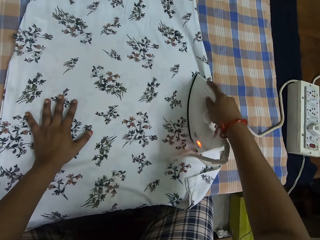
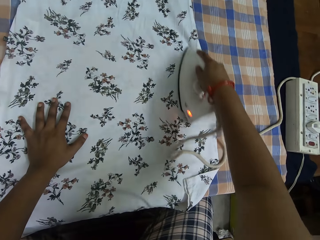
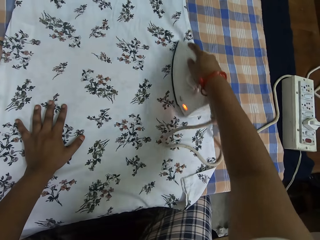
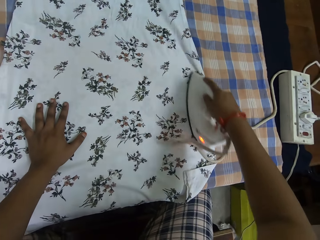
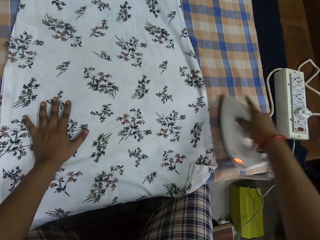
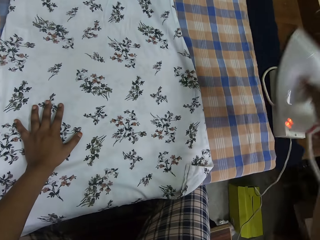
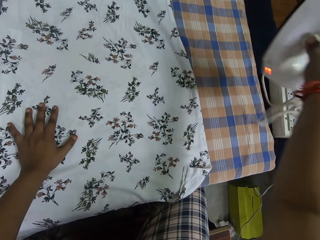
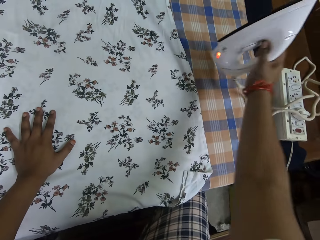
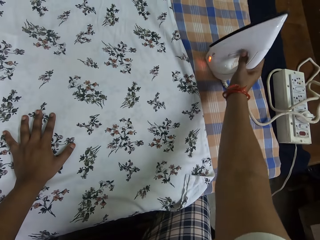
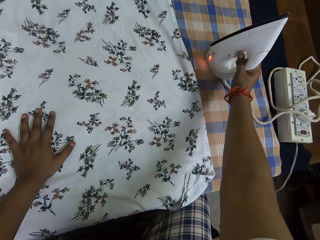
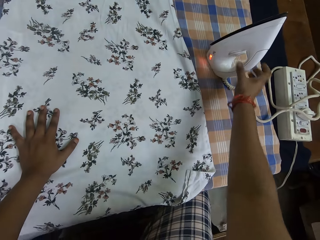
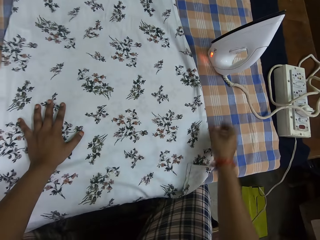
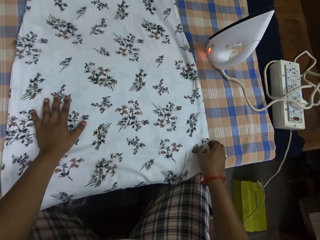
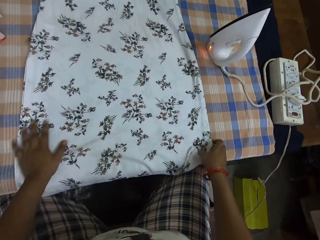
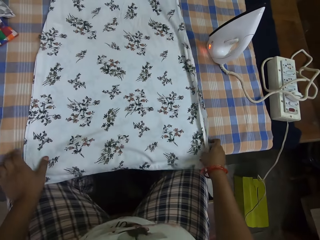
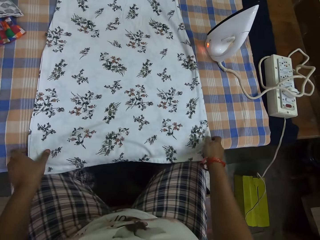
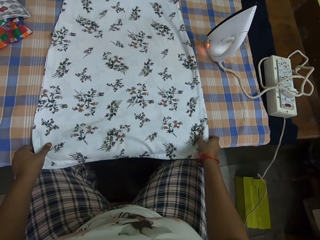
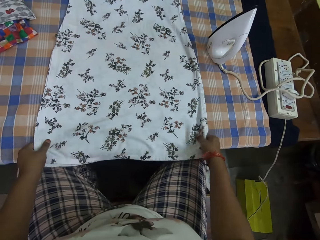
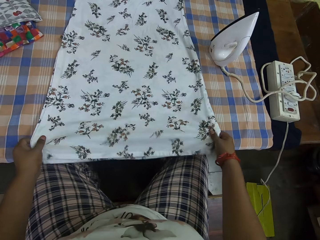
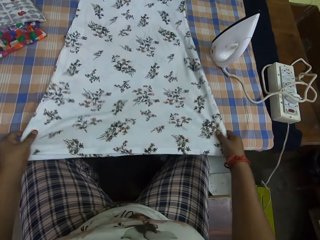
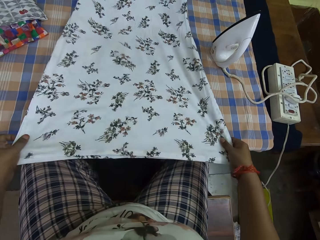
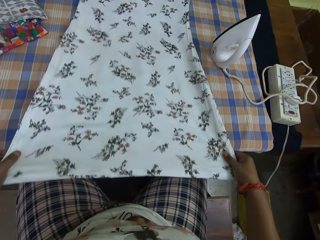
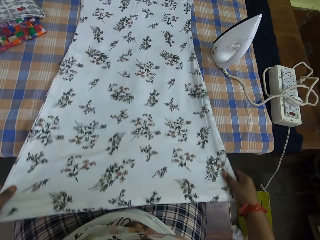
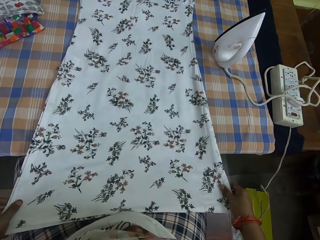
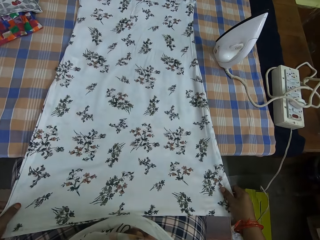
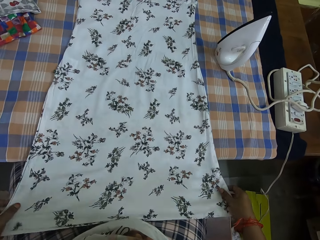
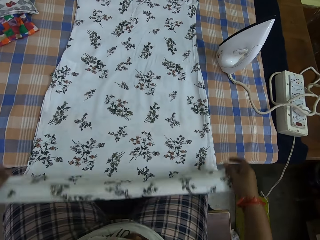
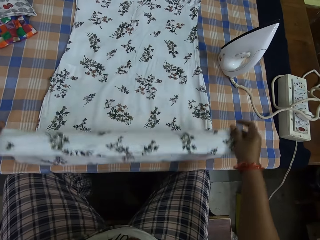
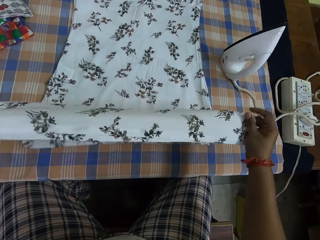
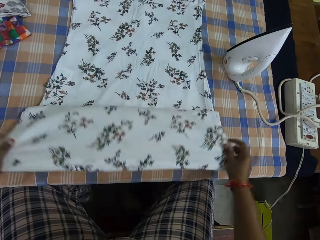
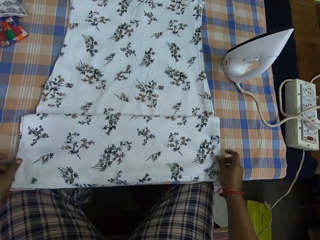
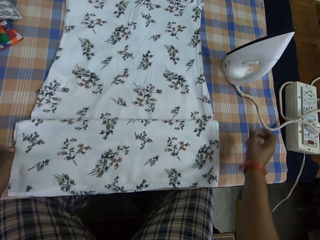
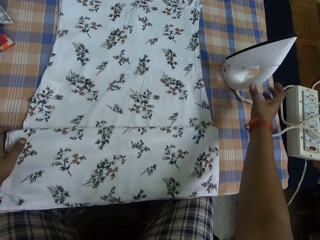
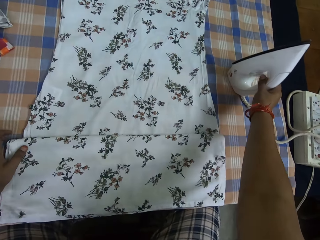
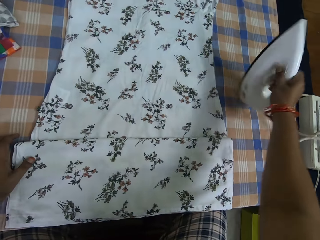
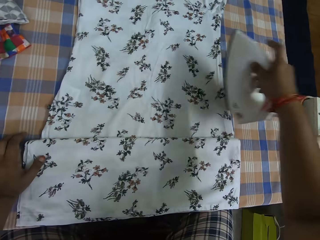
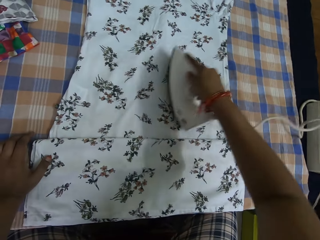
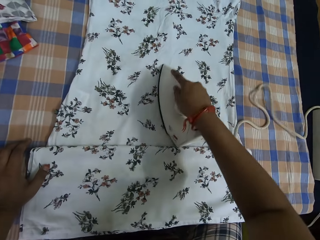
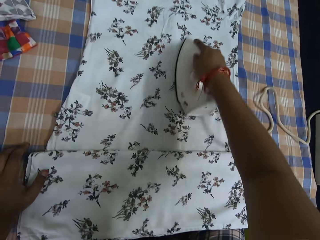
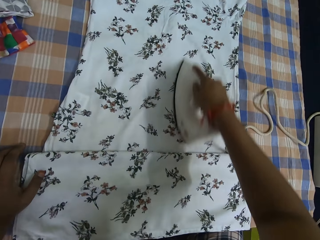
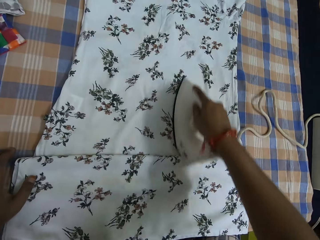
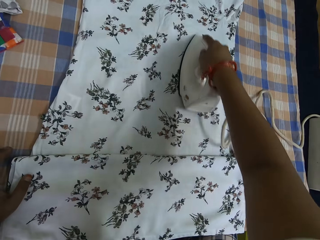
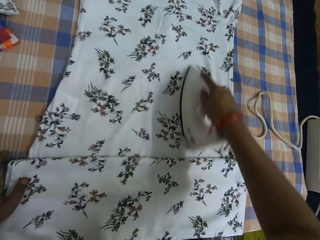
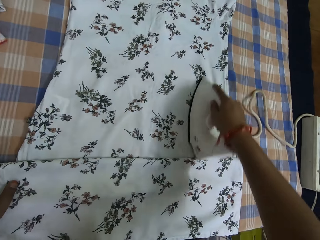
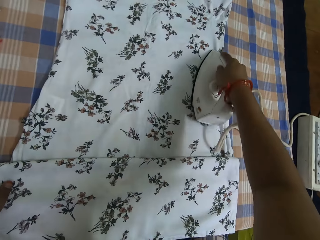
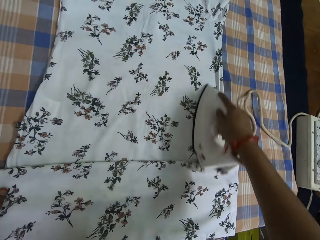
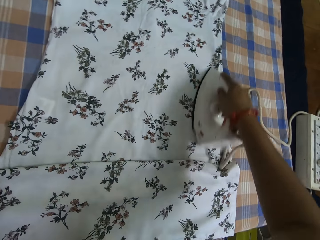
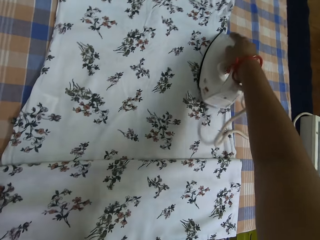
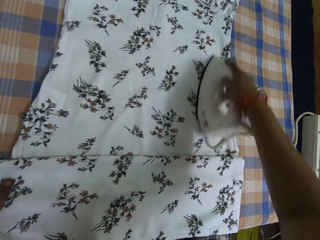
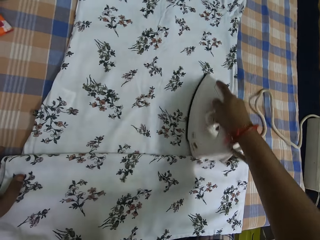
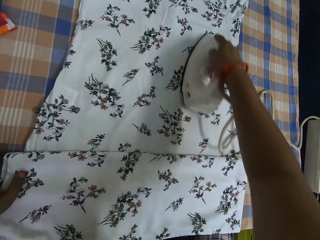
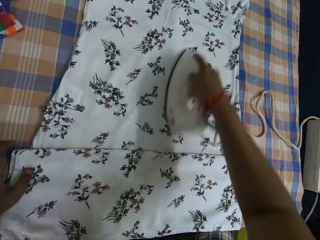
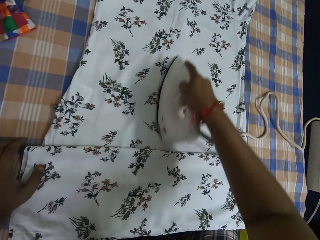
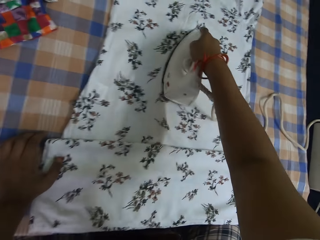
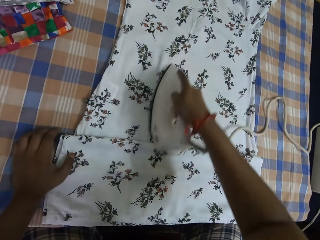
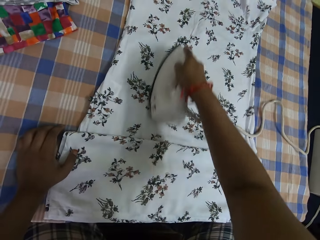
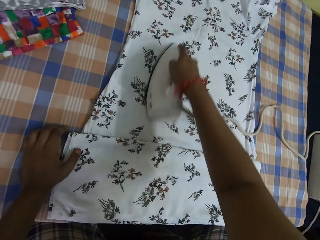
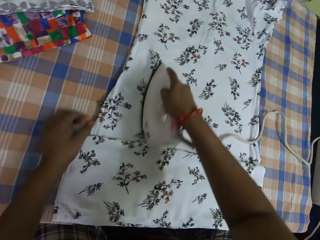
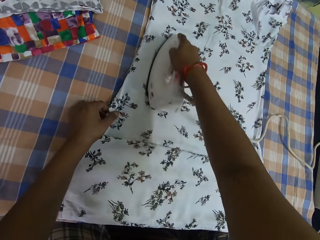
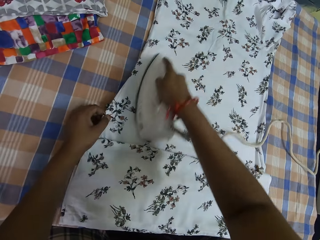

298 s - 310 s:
The camera wearer lifts the iron box. He places the iron box on the table. He holds the cloth and pulls the cloth. He adjusts the cloth on the table with both his hands. He lifts the cloth. He picks up the iron box. He smoothens the cloth on the table with the pressing iron in his right hand. He holds the cloth on the table with his left hand.

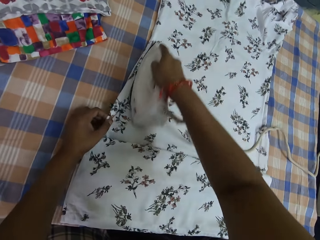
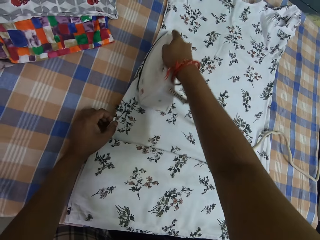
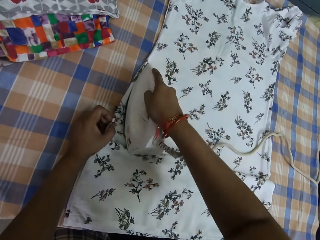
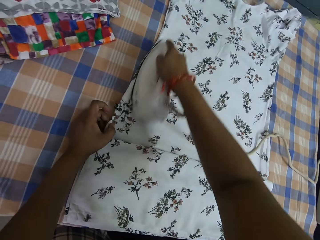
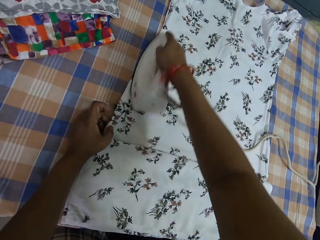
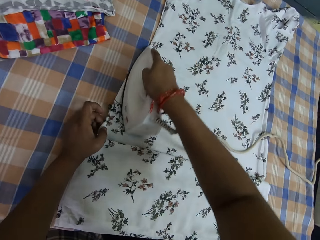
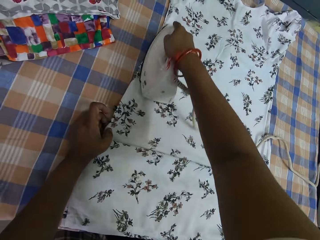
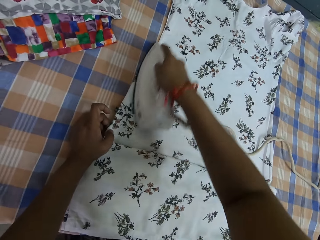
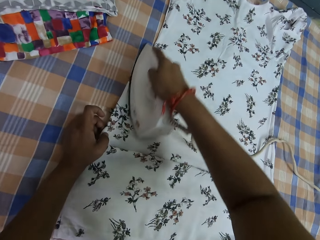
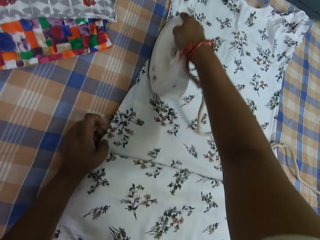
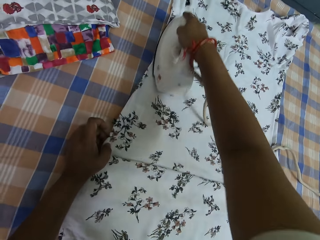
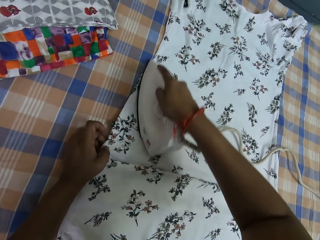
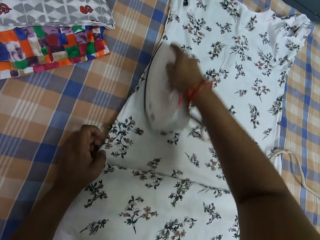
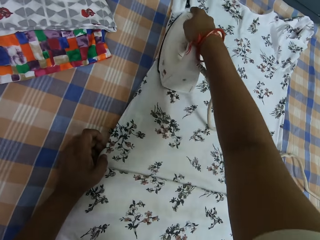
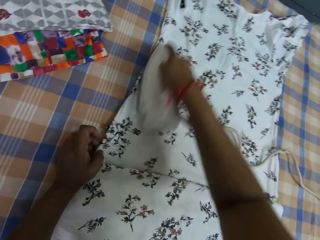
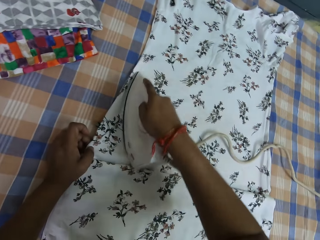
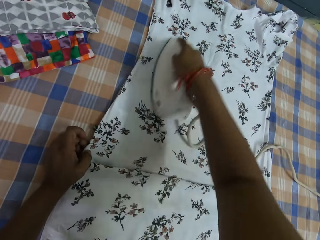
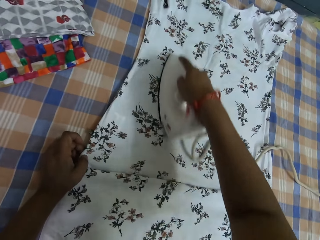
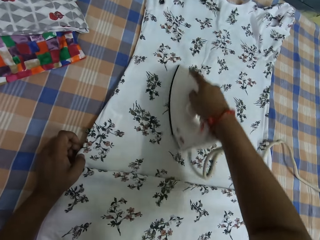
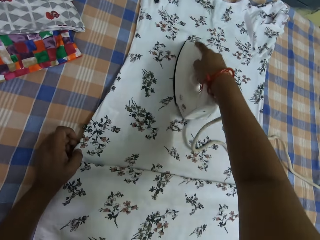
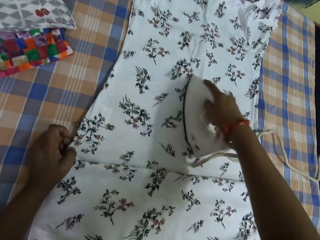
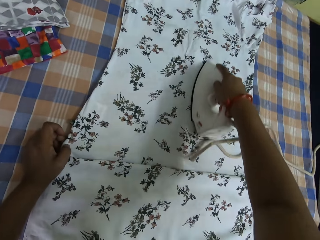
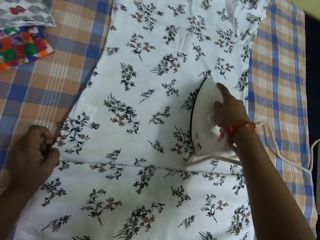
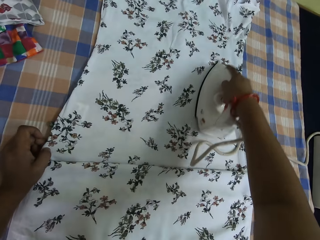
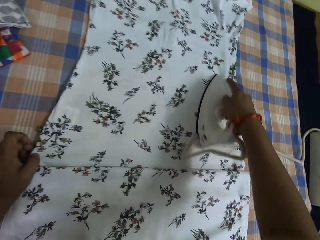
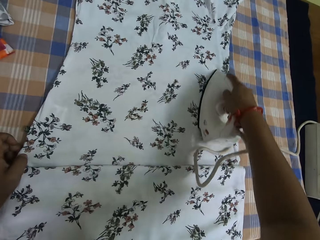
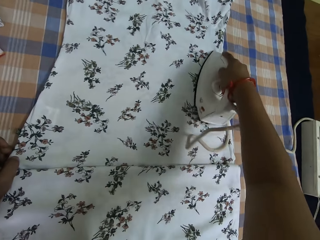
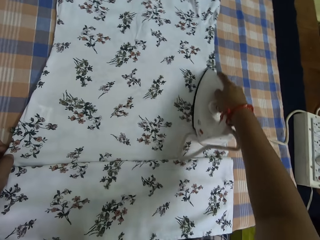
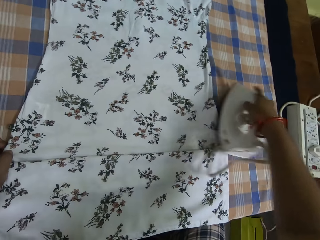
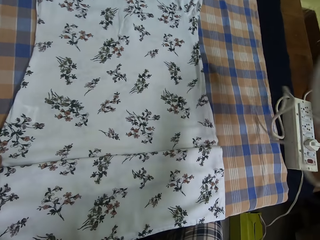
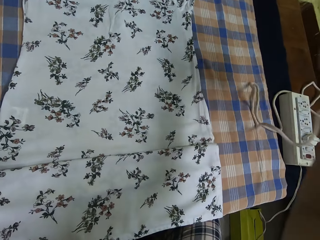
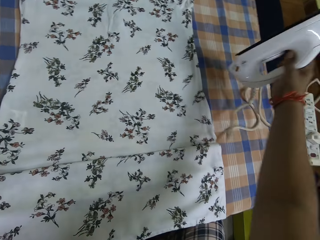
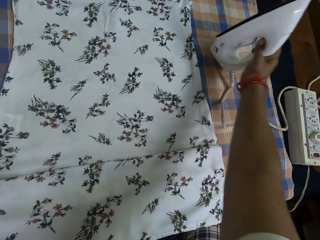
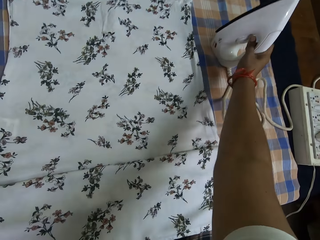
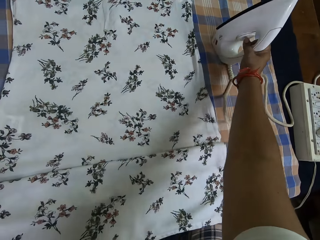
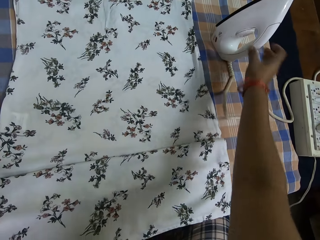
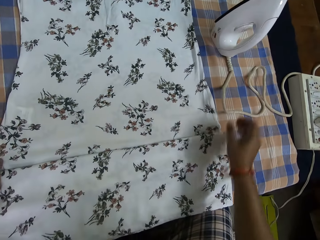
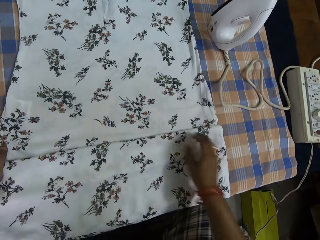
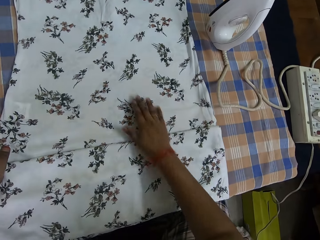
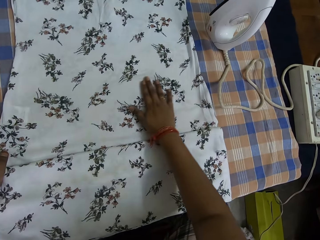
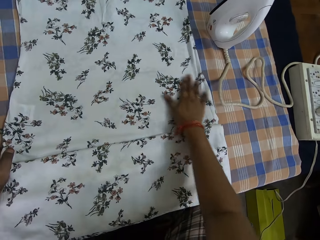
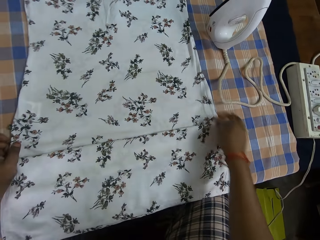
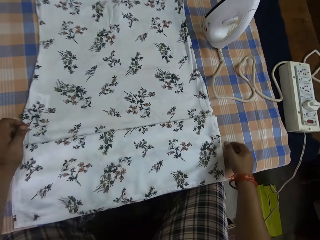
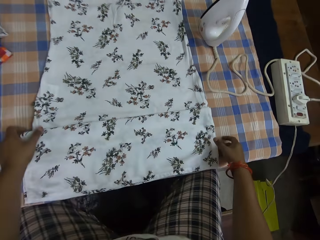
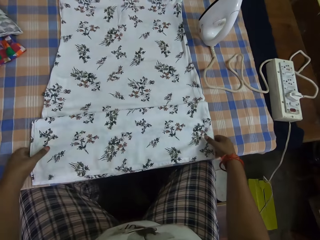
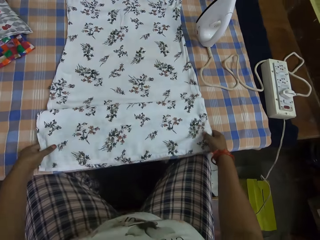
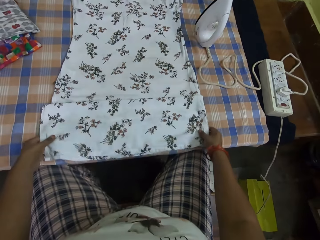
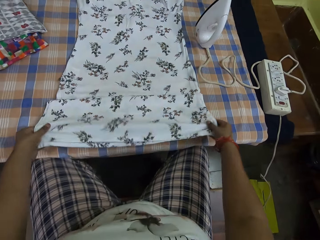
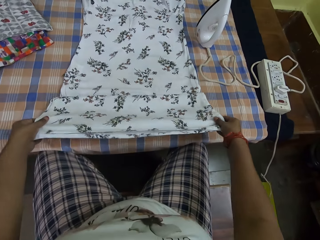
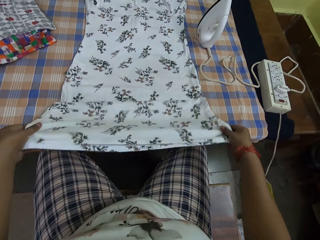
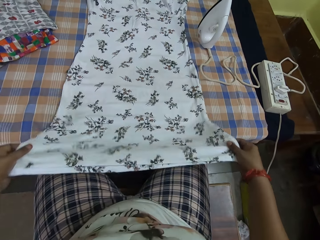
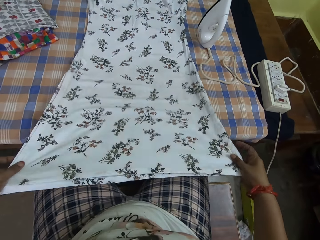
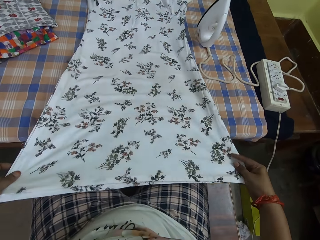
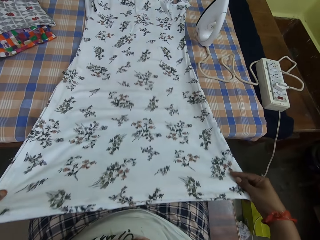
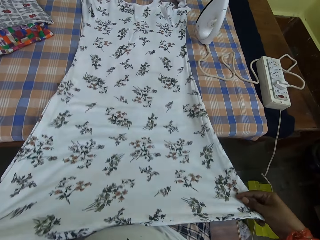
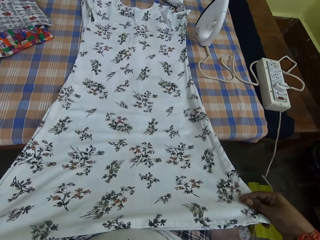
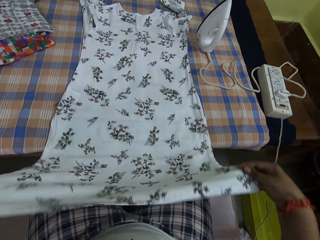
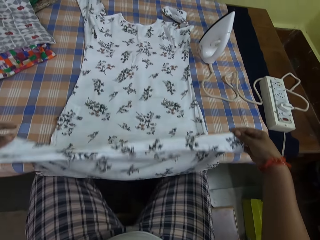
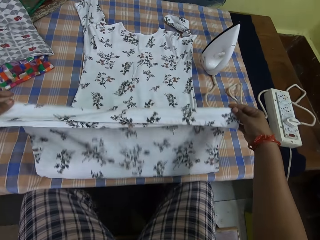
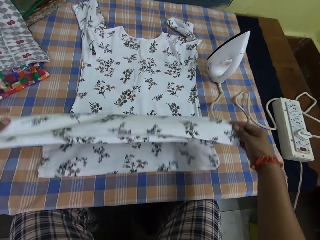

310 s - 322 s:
The camera wearer lifts the iron box. He places the iron box on the table. He holds the cloth and pulls the cloth. He adjusts the cloth on the table with both his hands.
